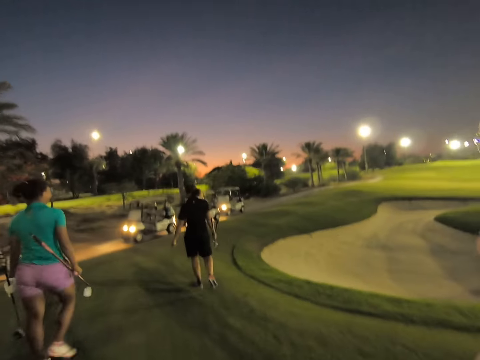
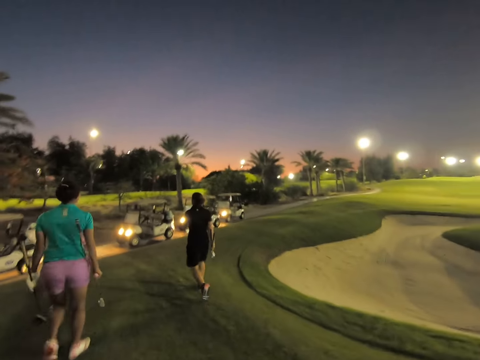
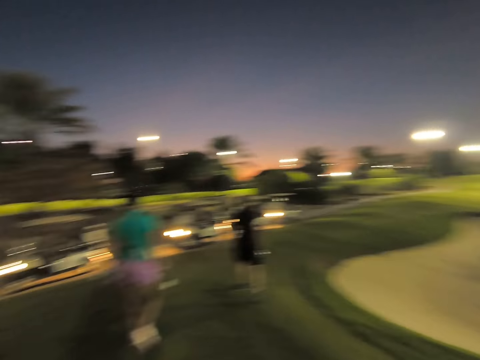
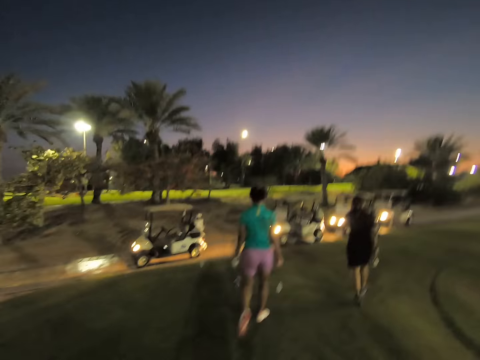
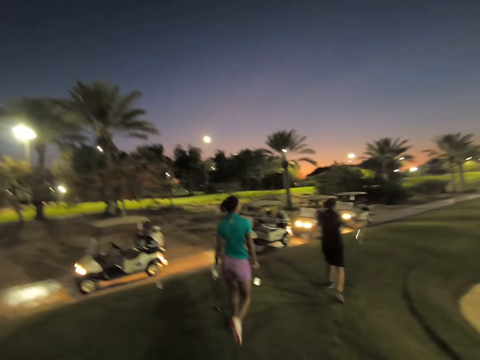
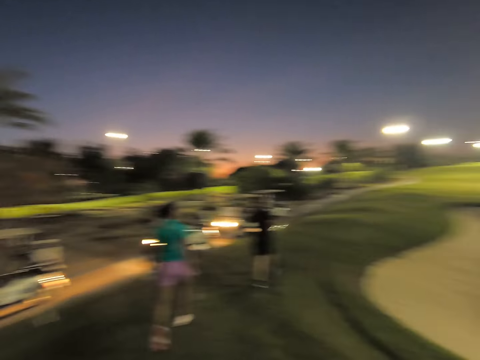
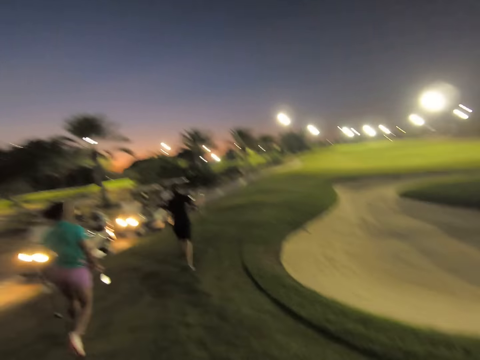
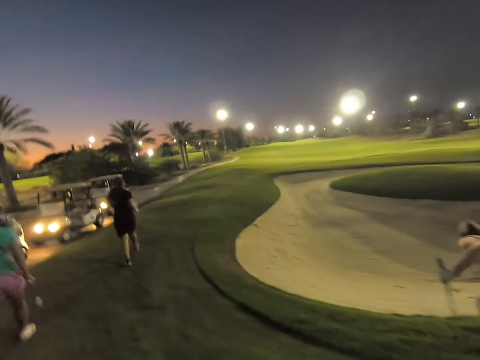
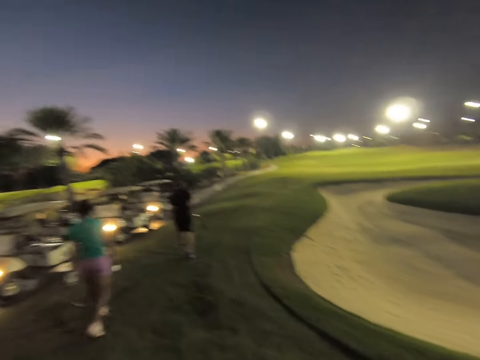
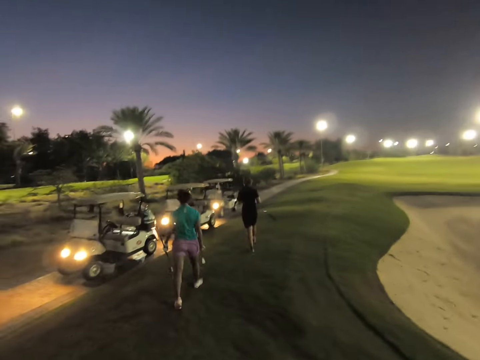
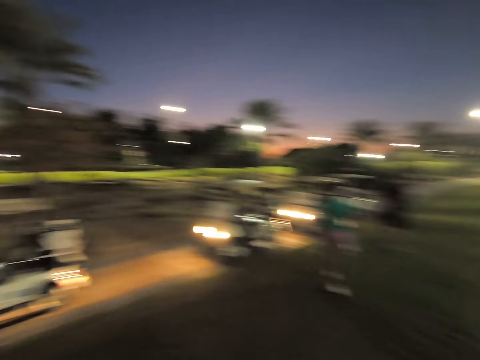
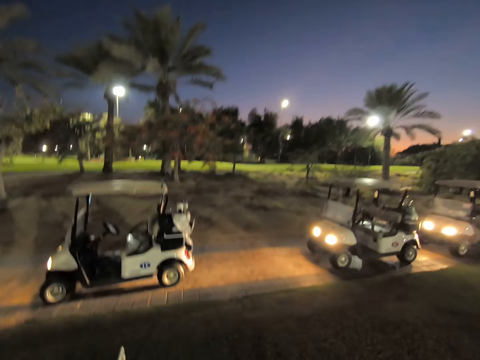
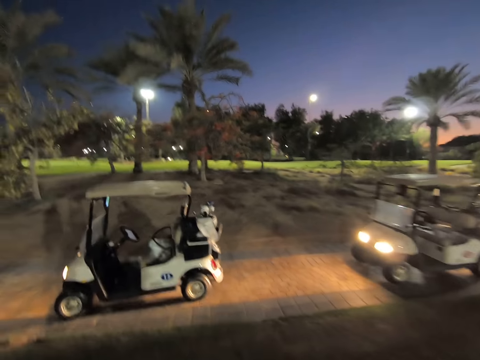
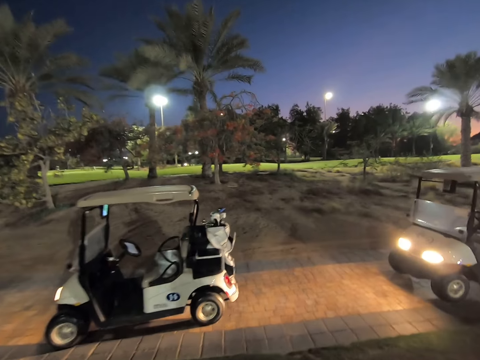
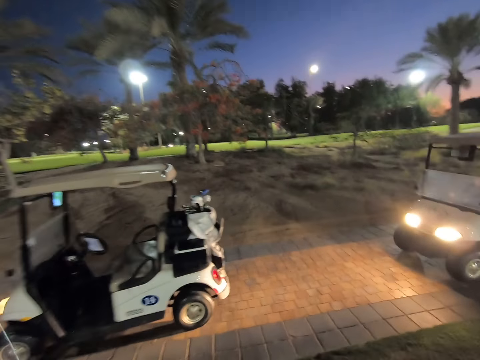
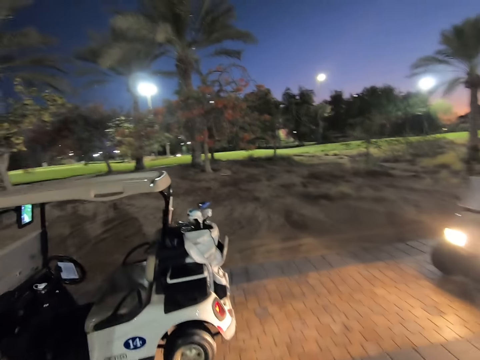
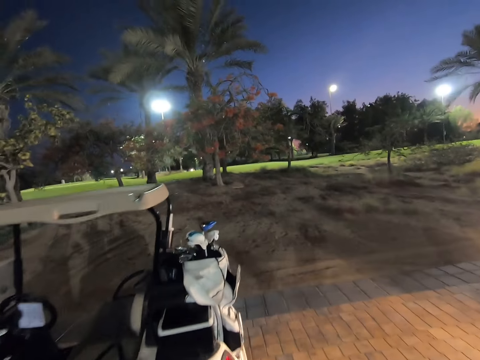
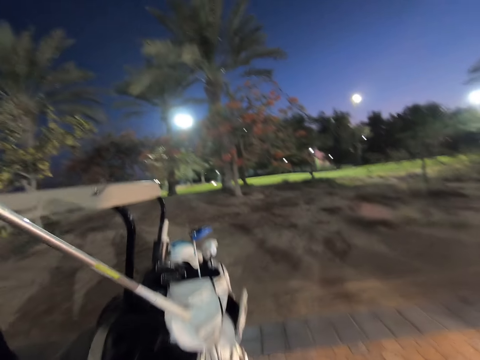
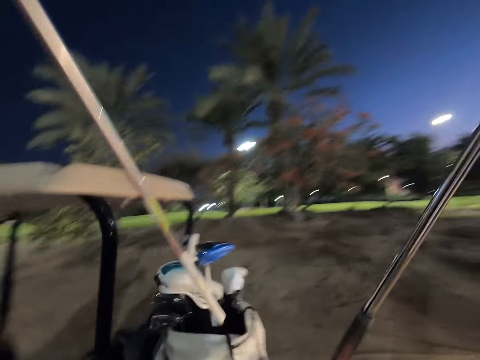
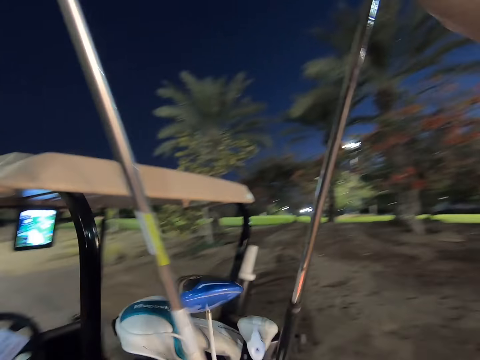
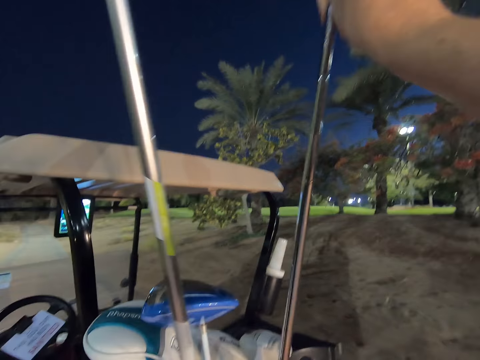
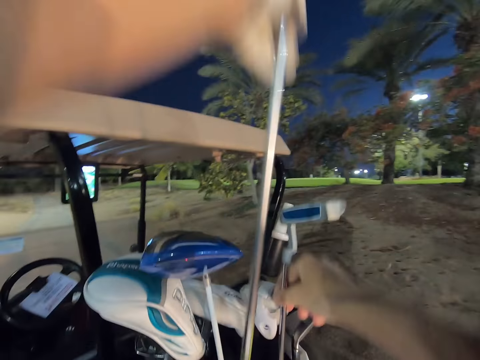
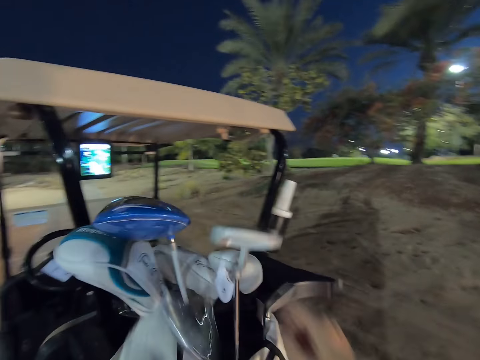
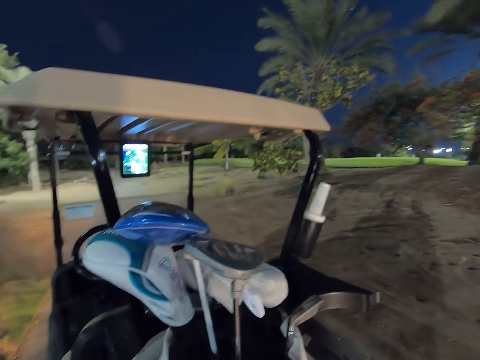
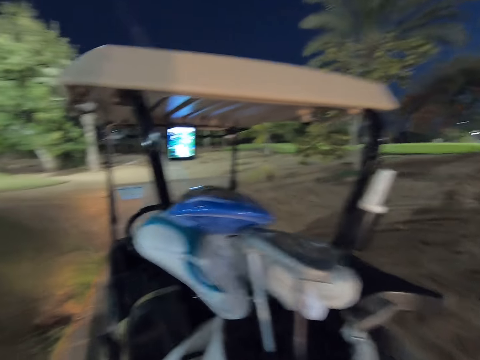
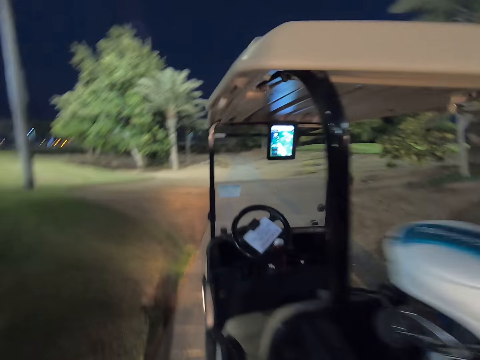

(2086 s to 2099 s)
A woman walks alongside another woman towards the cars. The camera wearer puts the golf stick in the bag.

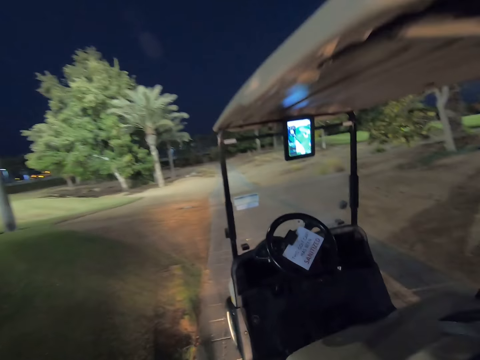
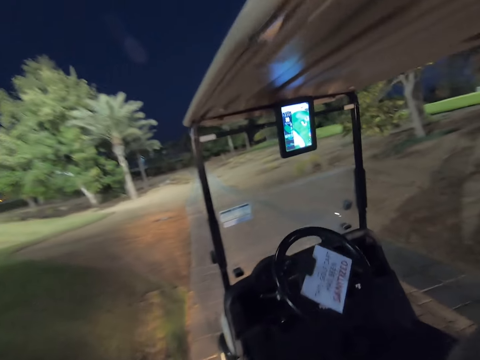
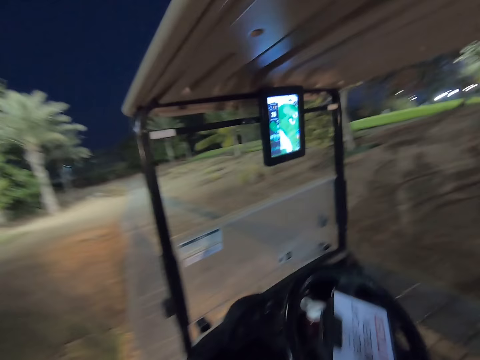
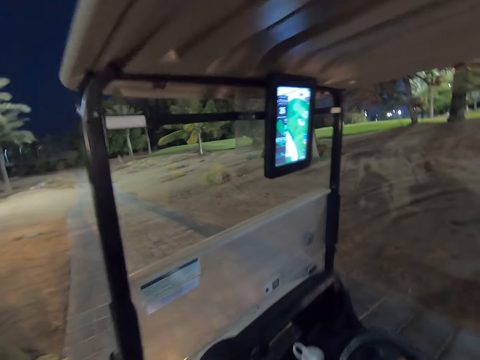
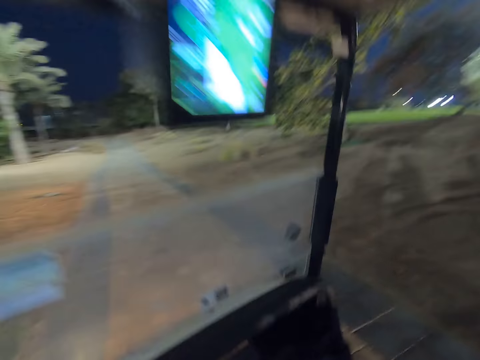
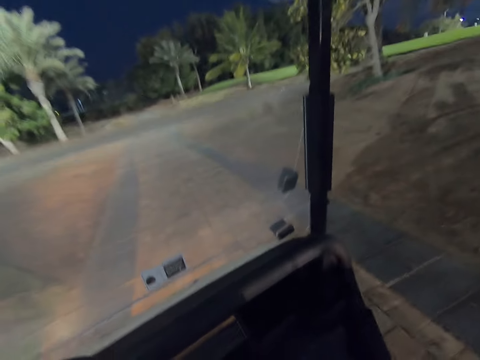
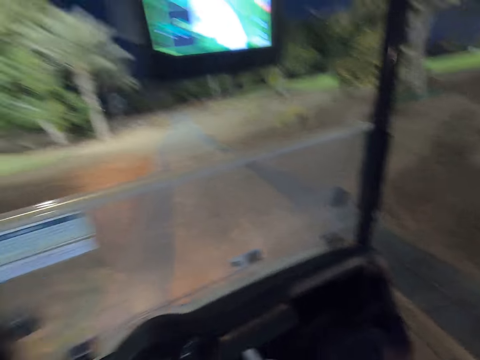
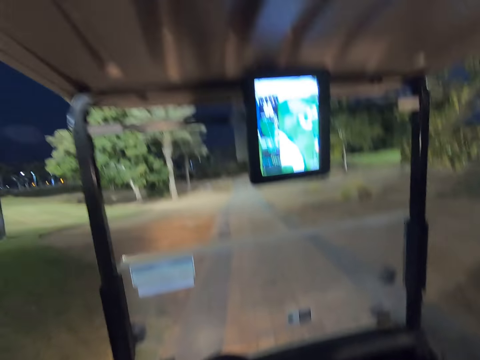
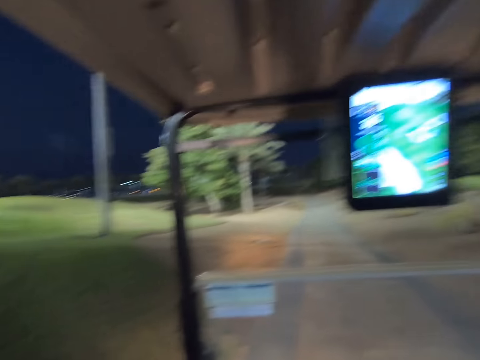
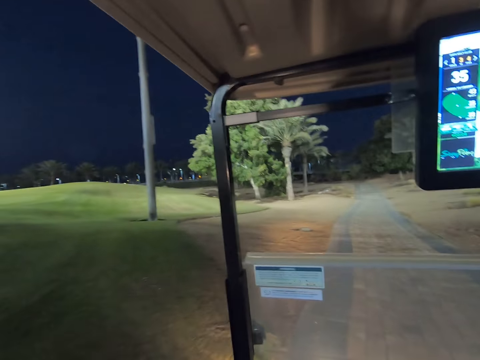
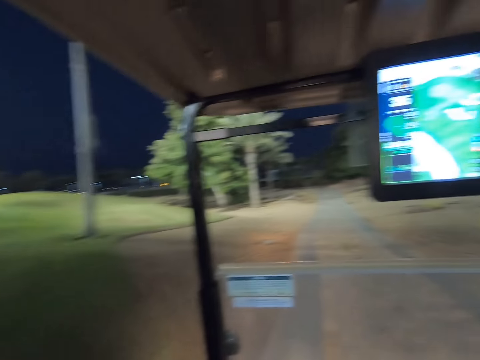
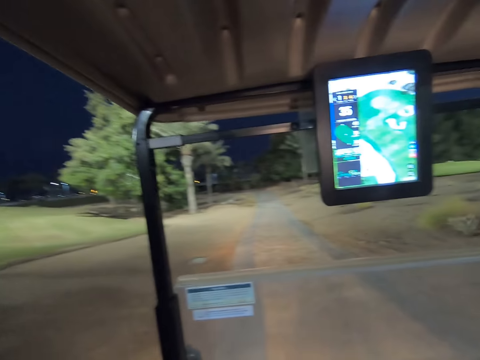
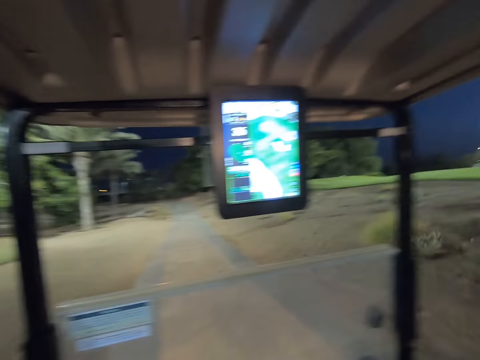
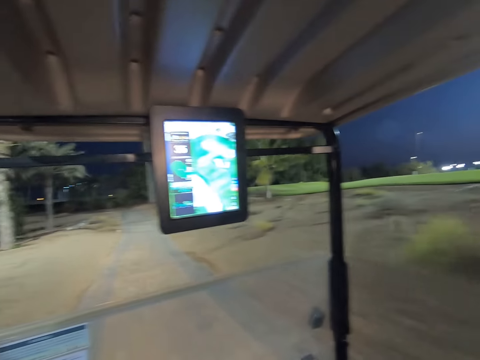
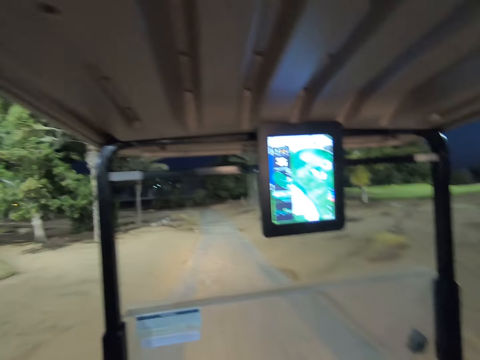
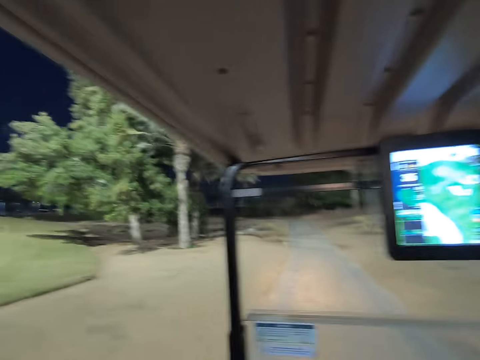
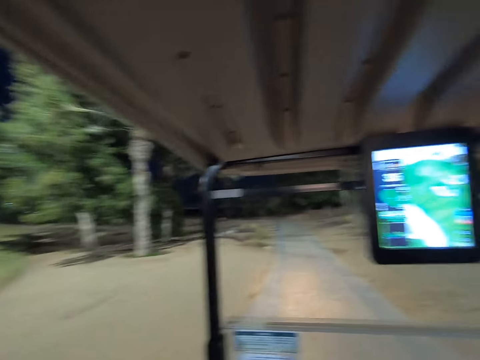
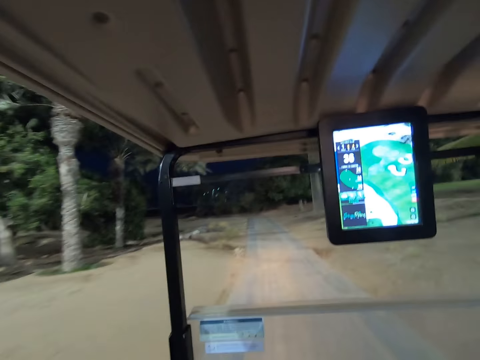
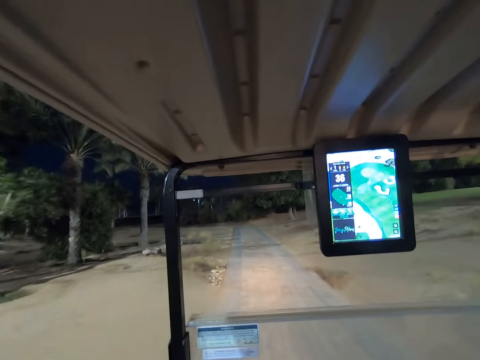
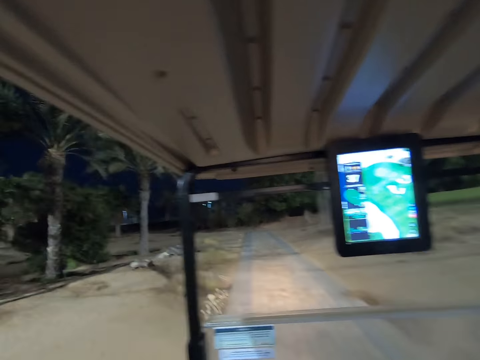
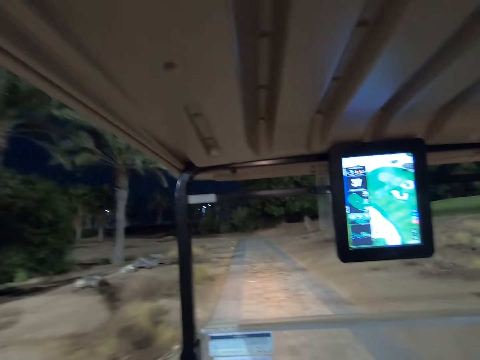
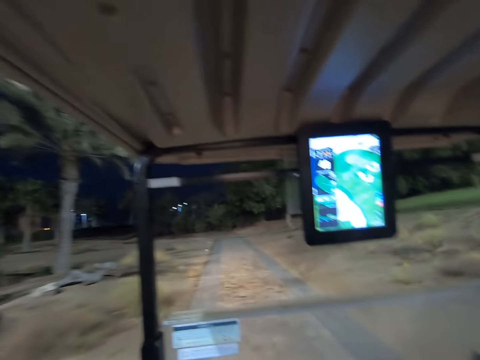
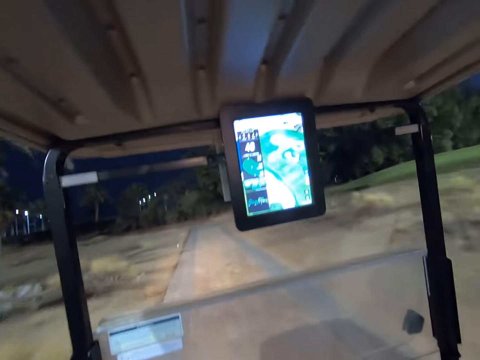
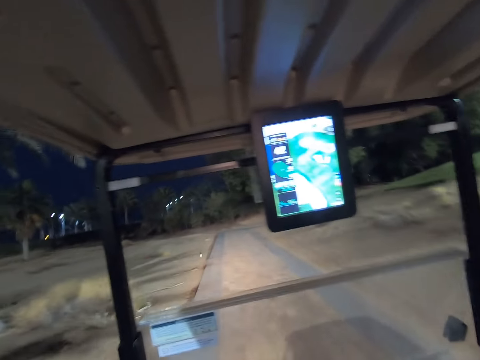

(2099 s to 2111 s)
The camera wearer enters the golf cart. They drive the golf cart on the road.

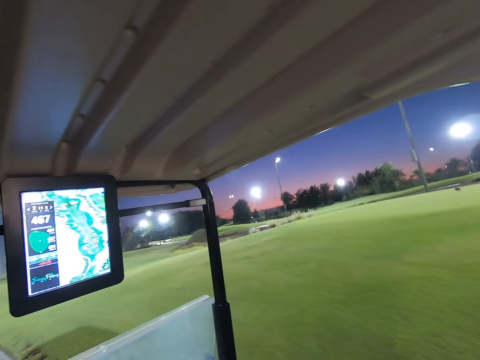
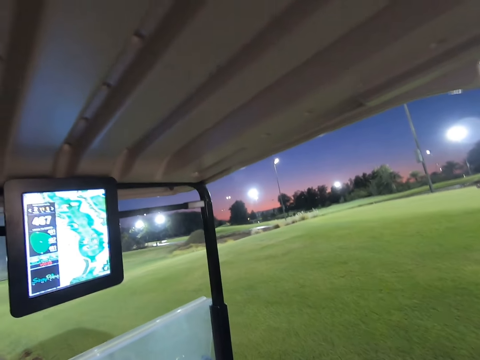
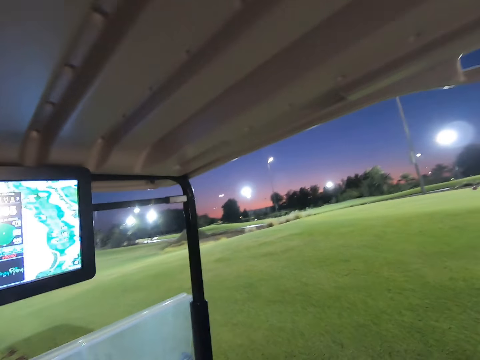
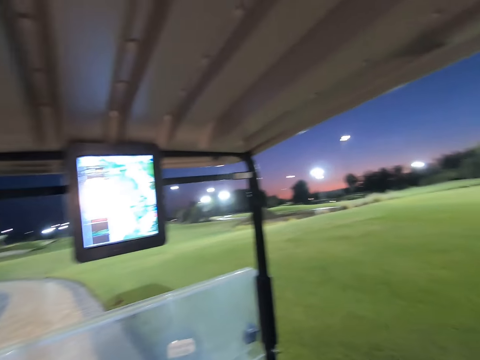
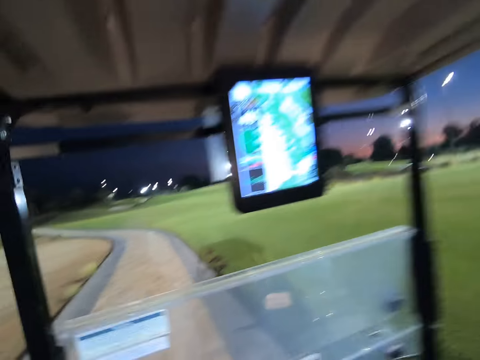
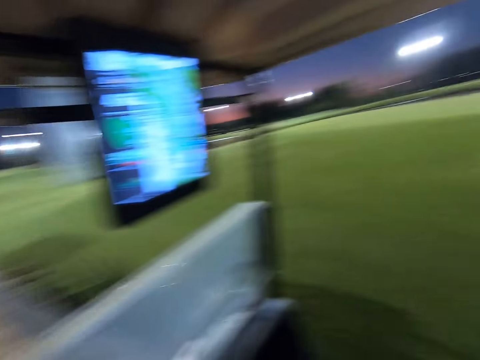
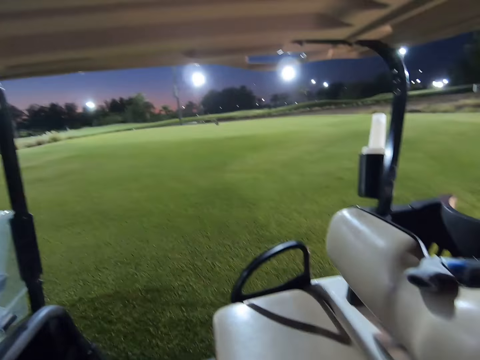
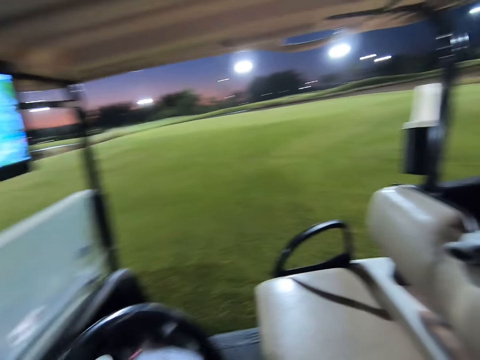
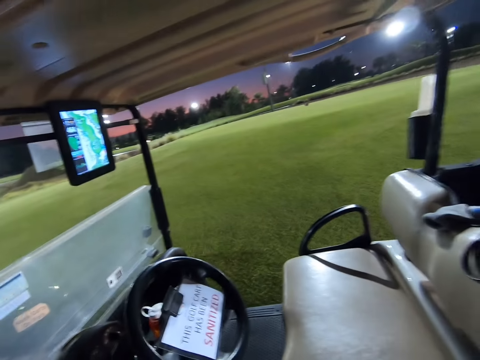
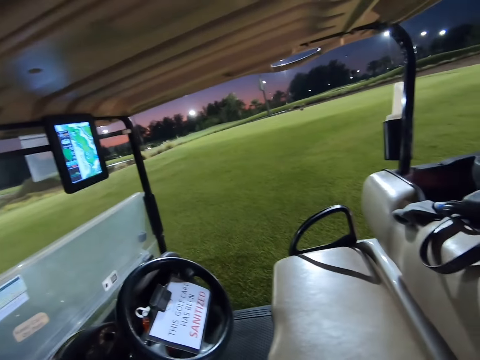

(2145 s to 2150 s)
The camera wearer steps on the road.
